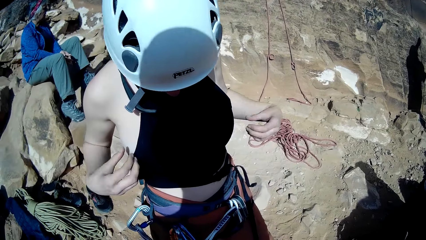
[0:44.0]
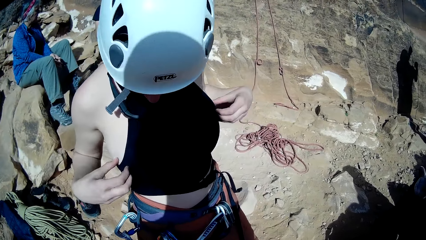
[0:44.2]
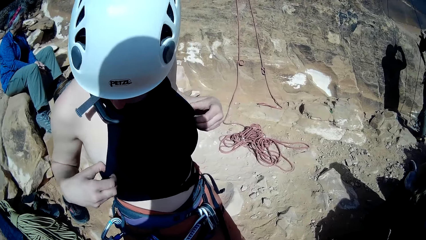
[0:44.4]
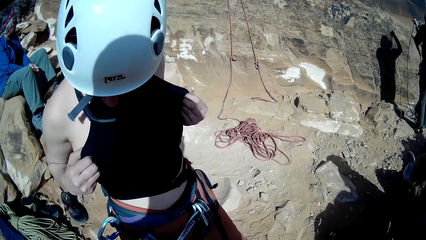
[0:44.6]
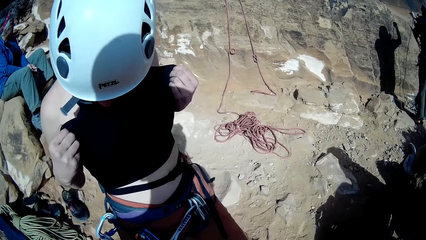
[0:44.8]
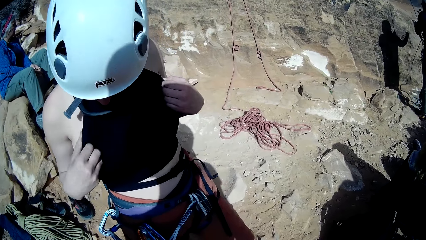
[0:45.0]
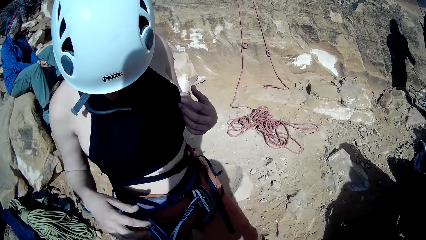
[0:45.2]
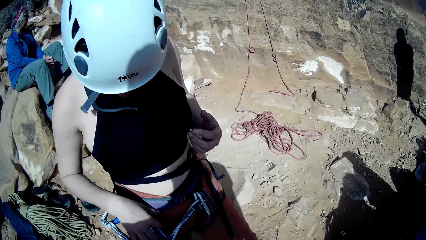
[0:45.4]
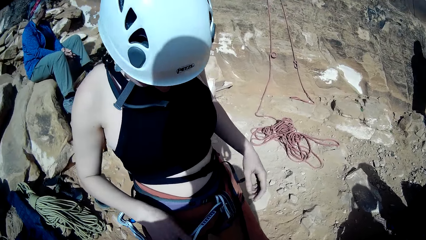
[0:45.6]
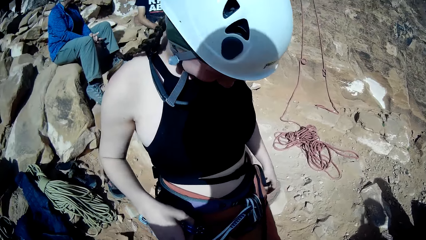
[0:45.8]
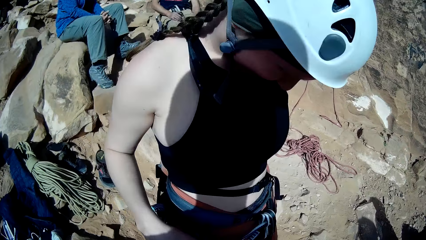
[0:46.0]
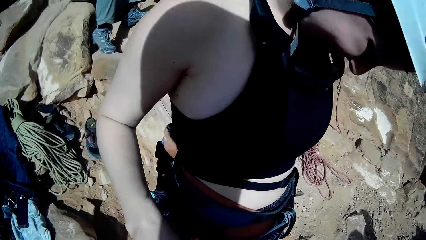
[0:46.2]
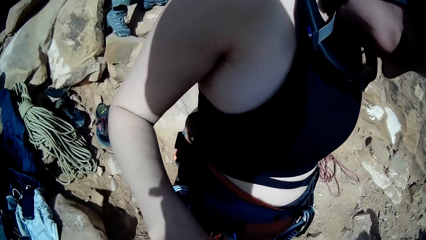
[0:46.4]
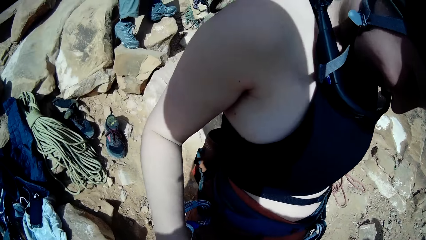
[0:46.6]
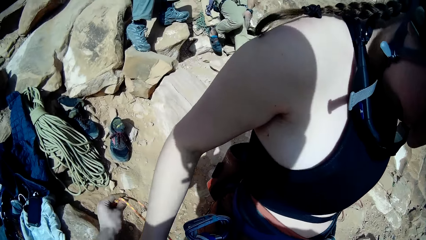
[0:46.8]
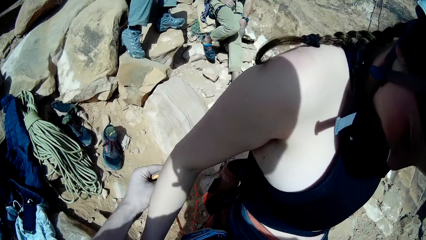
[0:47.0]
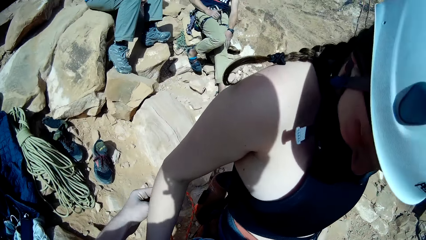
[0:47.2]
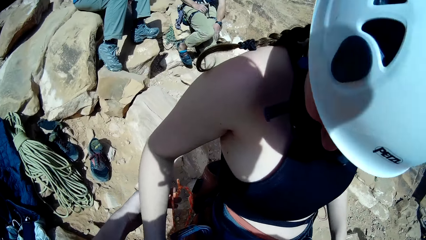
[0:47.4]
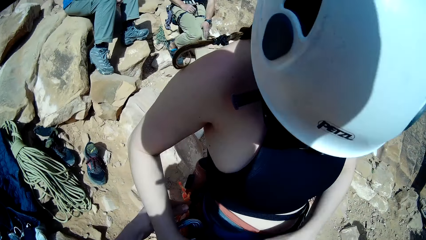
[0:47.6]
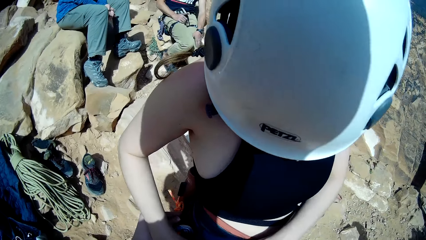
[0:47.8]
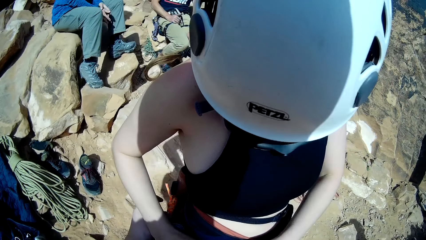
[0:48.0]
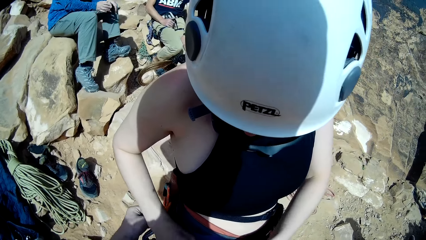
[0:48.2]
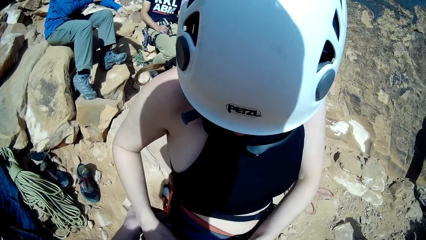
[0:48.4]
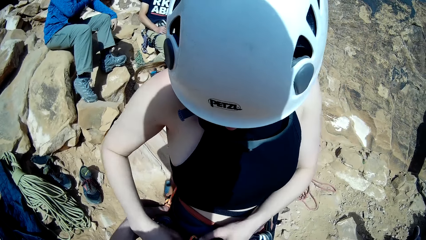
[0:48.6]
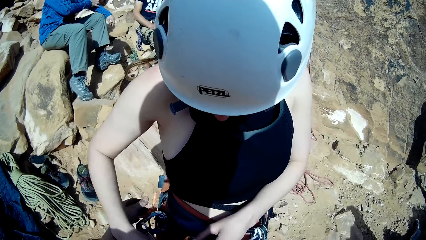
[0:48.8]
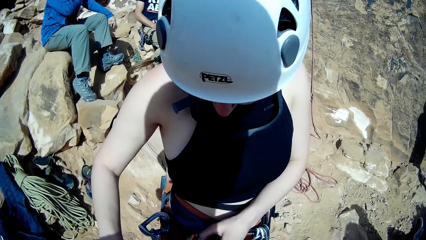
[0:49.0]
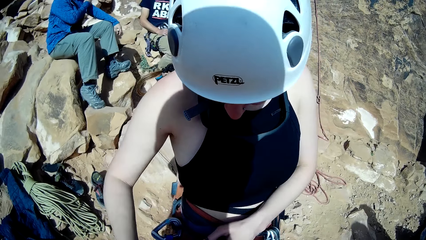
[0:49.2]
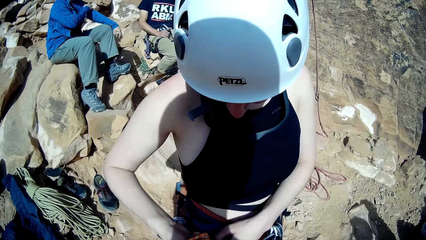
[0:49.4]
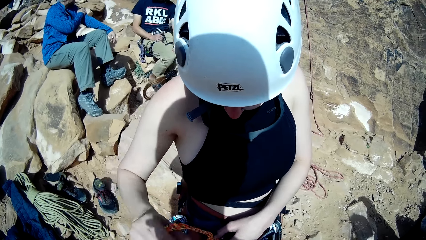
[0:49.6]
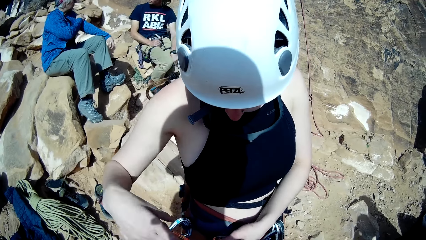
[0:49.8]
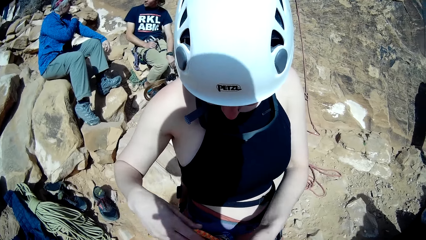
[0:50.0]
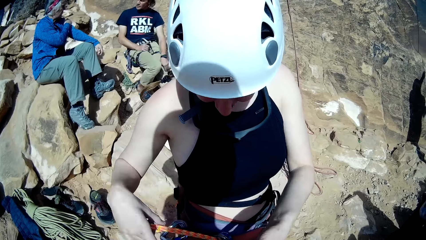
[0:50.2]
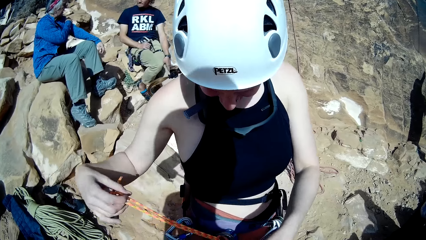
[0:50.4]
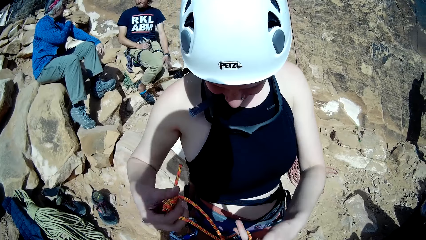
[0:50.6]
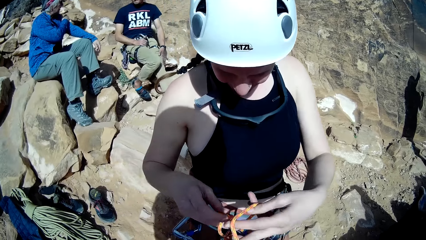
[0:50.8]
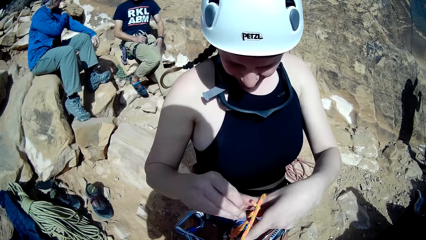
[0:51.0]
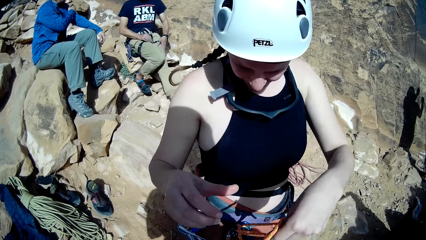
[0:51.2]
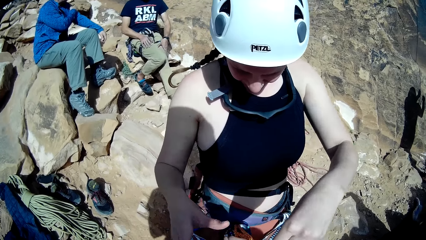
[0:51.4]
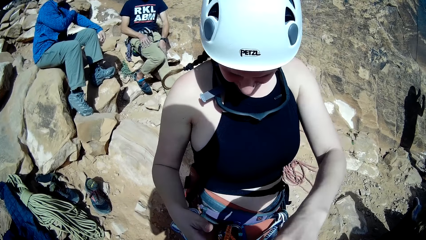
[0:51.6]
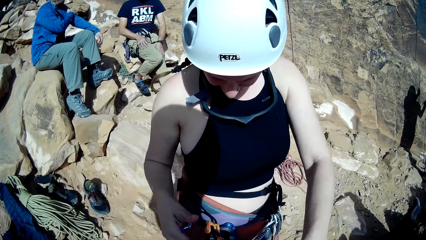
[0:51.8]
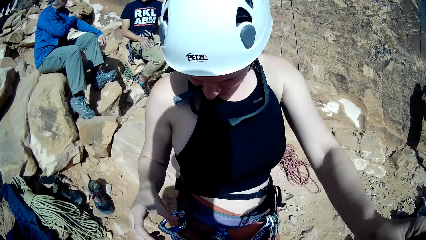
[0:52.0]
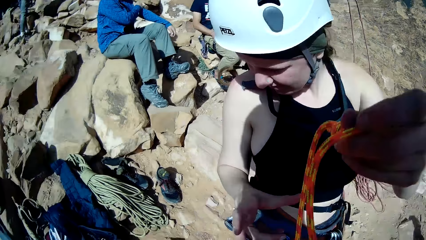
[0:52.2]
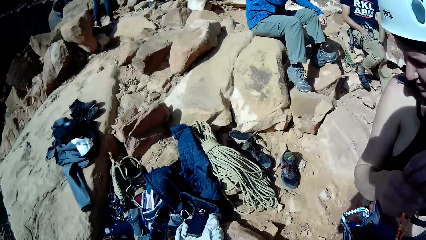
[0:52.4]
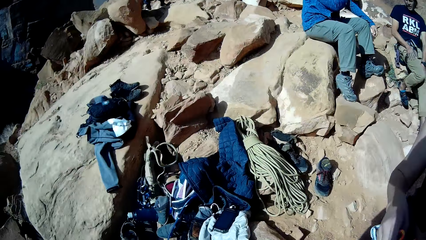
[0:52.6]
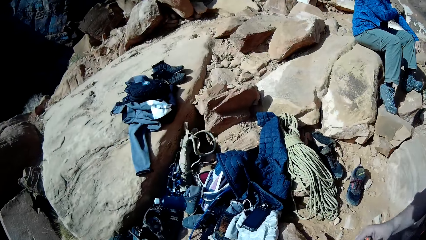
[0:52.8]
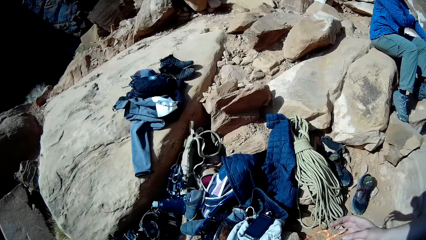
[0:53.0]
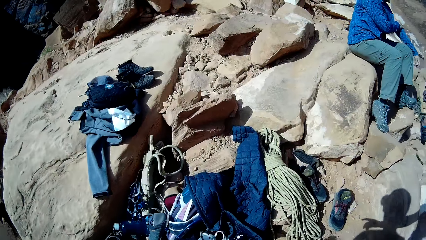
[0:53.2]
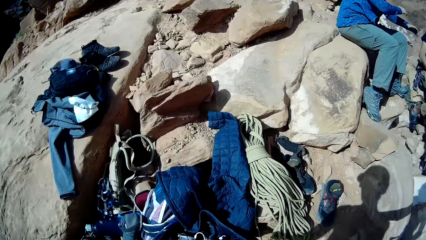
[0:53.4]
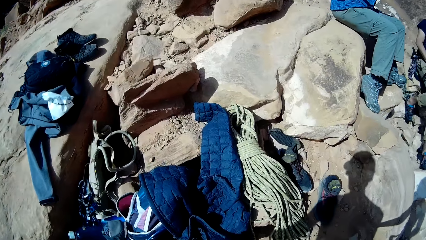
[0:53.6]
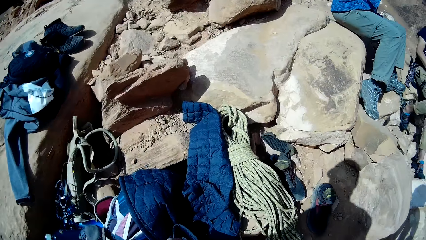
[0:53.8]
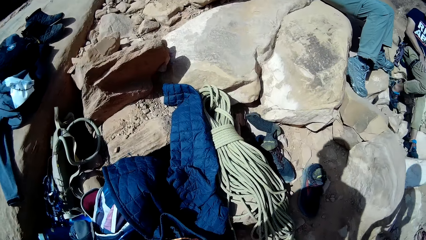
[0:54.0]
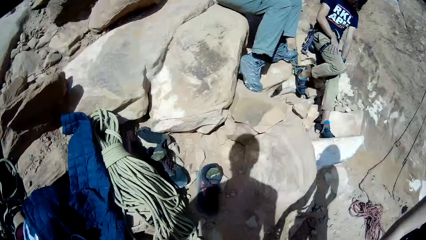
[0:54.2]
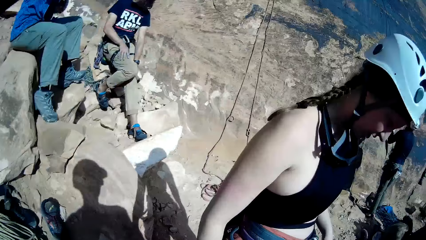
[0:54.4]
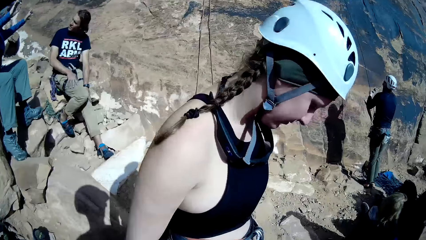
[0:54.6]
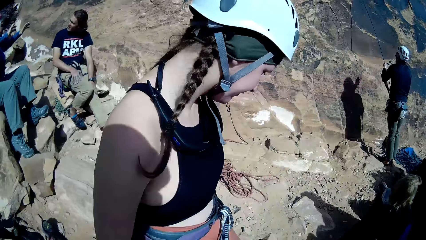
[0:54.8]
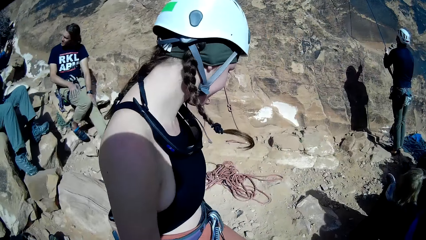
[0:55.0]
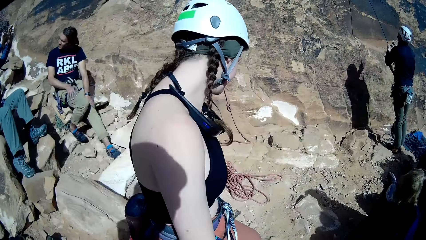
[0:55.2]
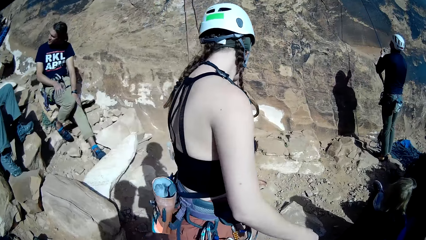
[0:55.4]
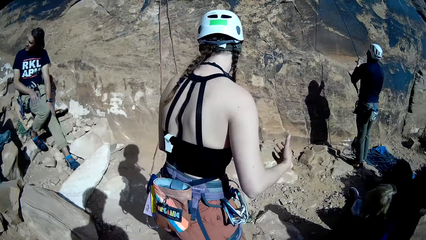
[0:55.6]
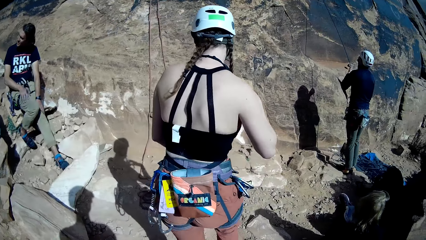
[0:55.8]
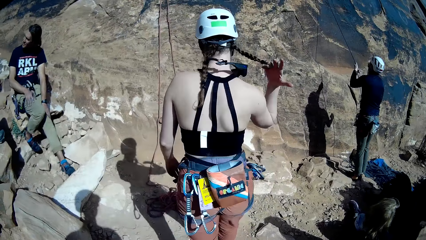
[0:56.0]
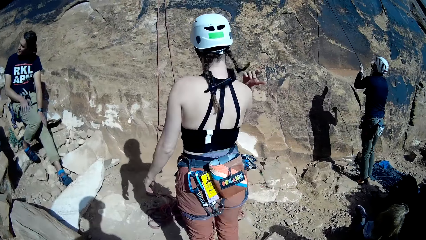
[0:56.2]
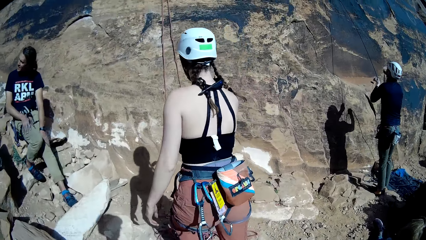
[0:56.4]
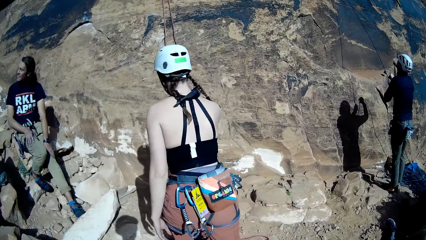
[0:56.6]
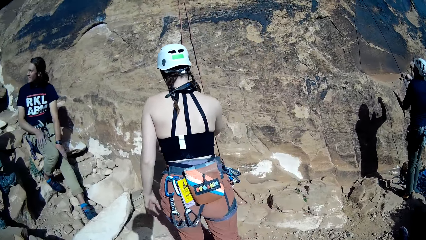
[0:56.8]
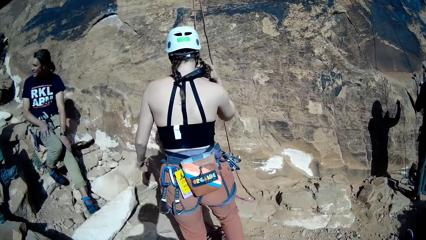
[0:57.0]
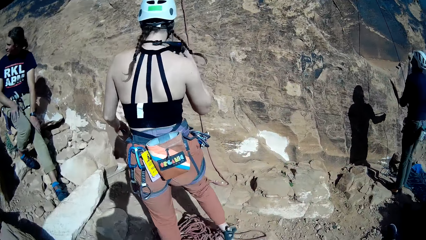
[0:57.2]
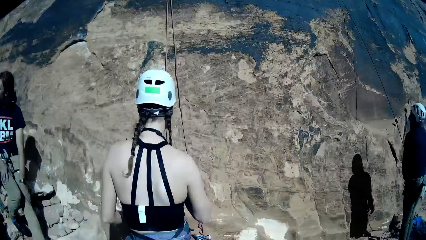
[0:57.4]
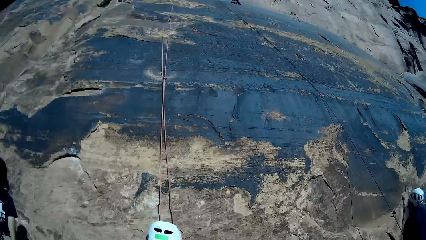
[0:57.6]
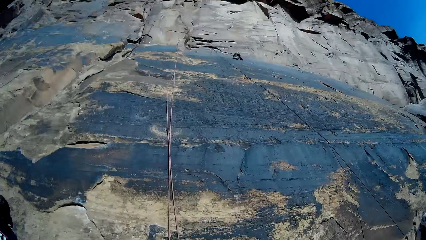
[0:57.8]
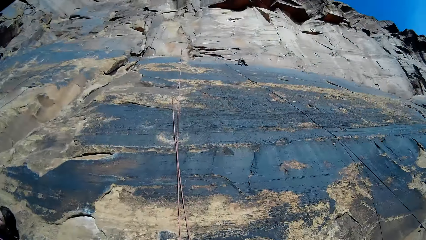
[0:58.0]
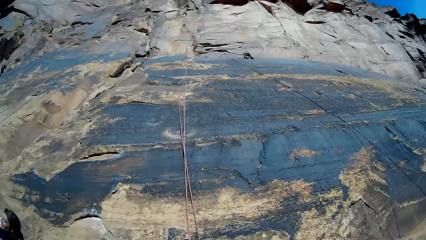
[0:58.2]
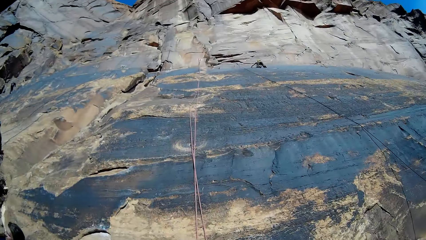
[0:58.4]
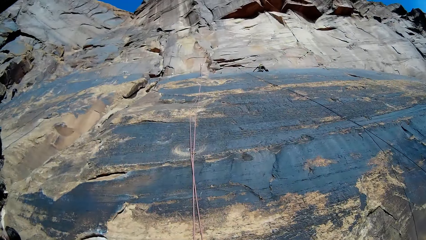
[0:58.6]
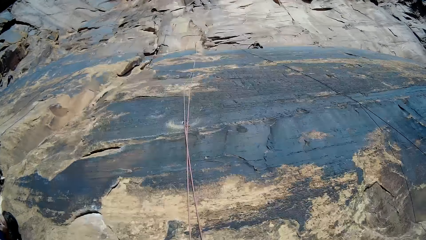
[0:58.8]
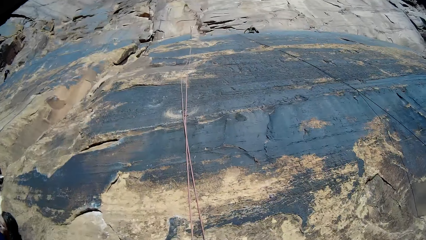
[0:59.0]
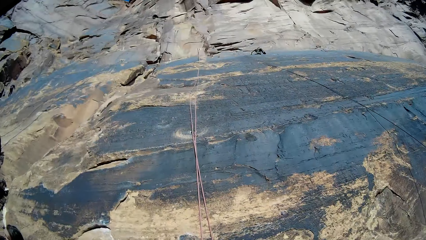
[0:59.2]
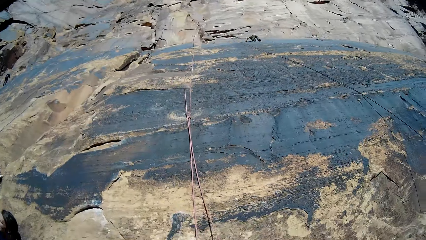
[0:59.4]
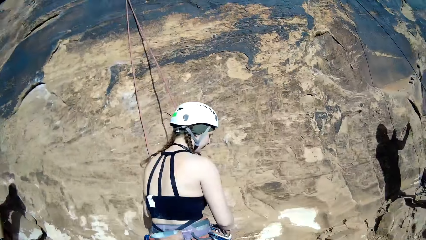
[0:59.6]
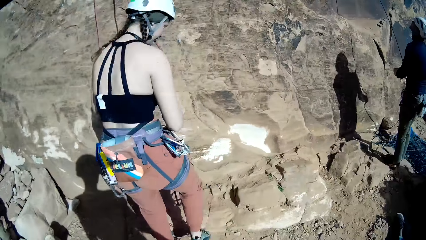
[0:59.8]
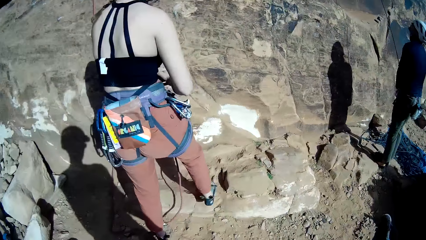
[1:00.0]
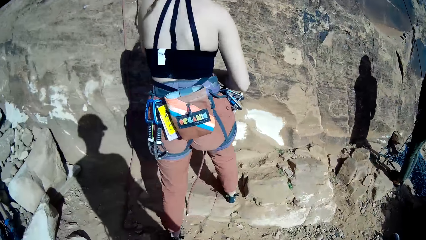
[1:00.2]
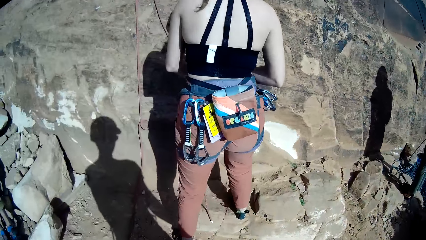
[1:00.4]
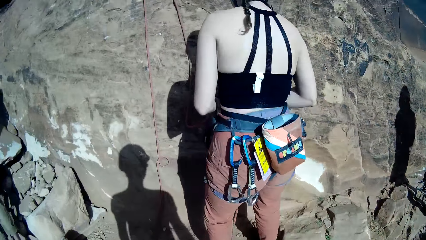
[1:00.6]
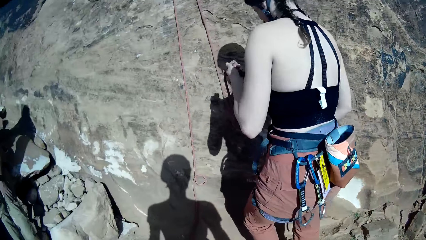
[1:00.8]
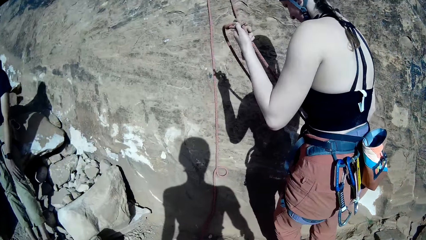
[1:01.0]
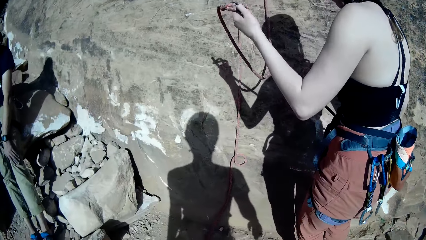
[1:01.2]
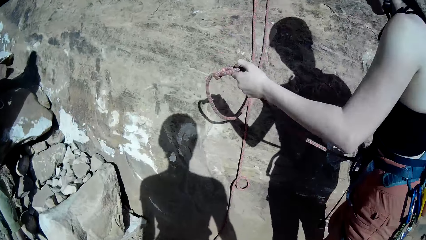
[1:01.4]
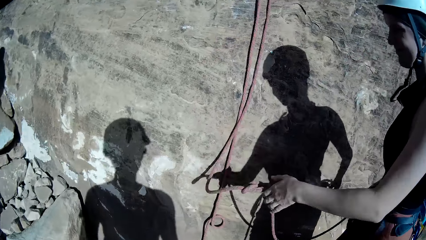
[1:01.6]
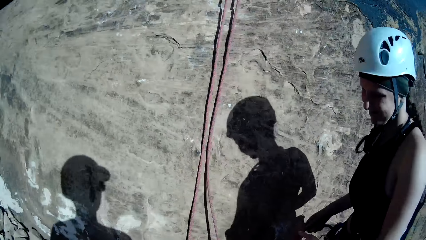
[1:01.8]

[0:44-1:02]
The climber adjusts her top with both hands. She touches her top. The camera wearer touches a rope tied at the waist of the climber. He passes the rope to the climber. The climber touches the rope. The camera wearer moves his head. He picks up something. The climber walks towards the rocky mountain. The camera wearer looks up to the rocky mountain. The climber holds a set rope on the mountain with both hands.
